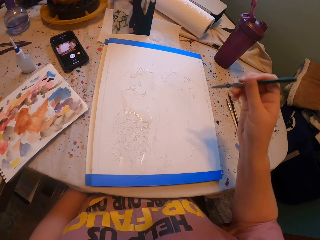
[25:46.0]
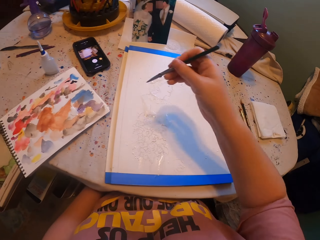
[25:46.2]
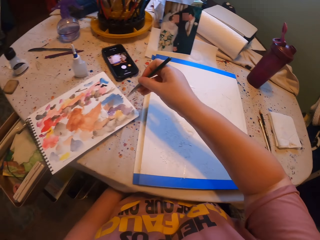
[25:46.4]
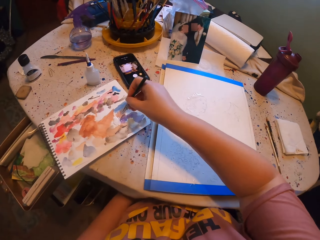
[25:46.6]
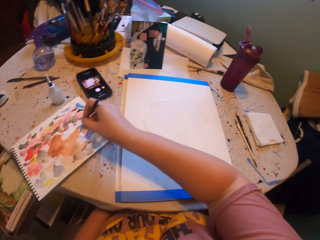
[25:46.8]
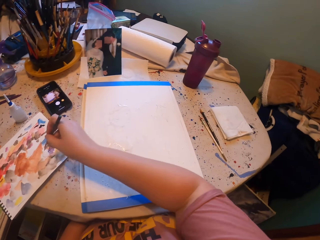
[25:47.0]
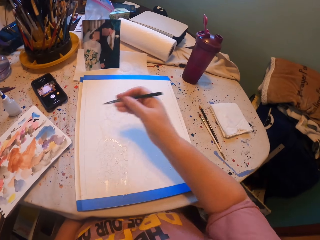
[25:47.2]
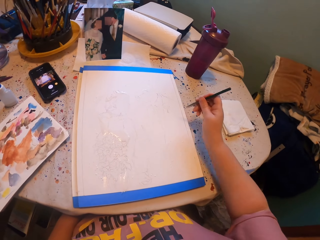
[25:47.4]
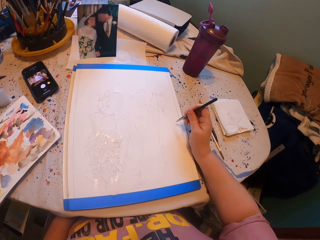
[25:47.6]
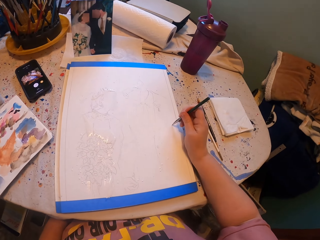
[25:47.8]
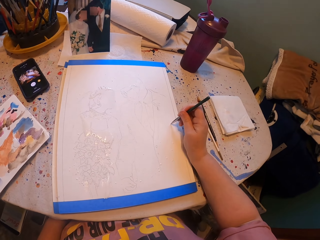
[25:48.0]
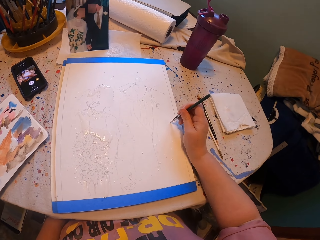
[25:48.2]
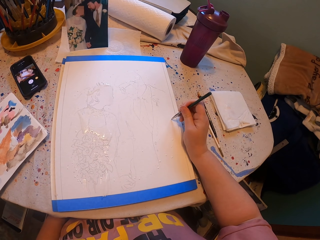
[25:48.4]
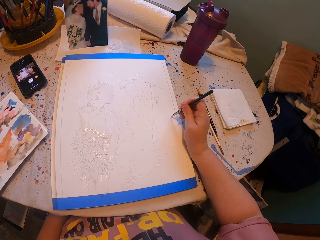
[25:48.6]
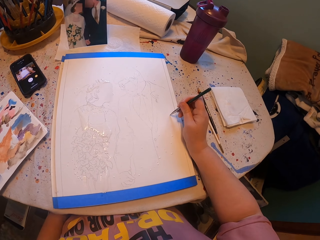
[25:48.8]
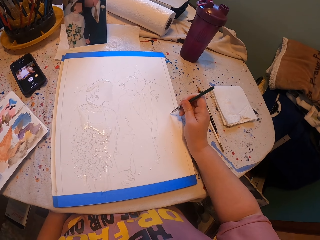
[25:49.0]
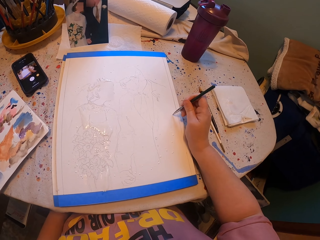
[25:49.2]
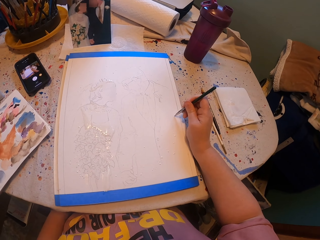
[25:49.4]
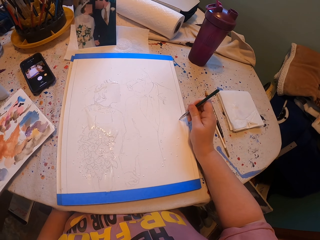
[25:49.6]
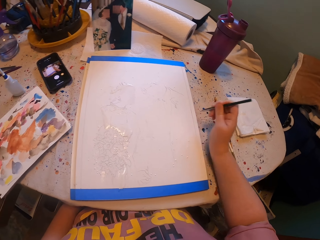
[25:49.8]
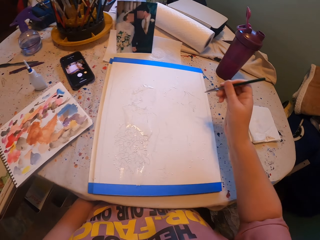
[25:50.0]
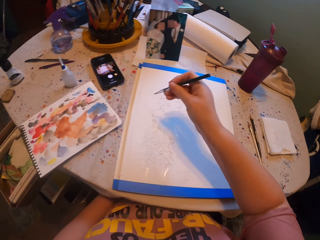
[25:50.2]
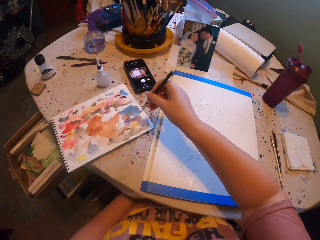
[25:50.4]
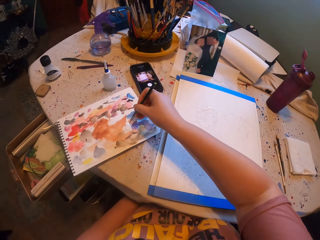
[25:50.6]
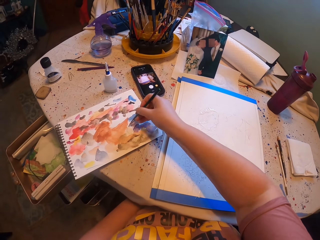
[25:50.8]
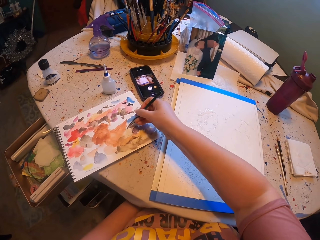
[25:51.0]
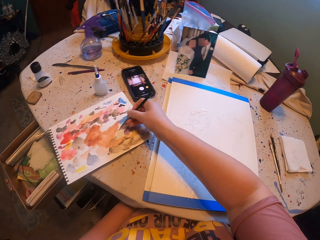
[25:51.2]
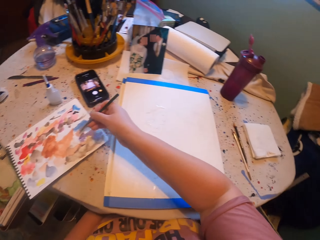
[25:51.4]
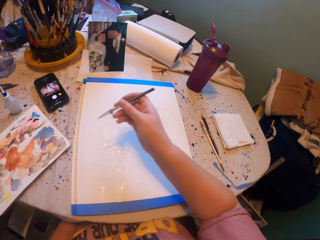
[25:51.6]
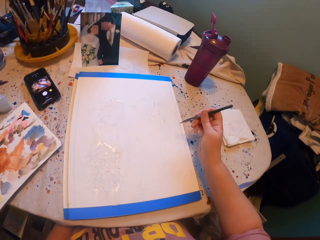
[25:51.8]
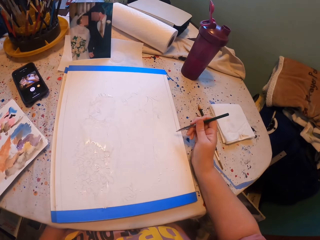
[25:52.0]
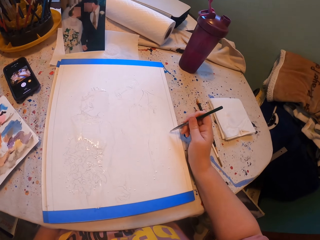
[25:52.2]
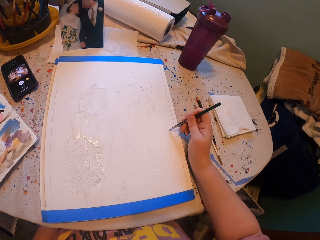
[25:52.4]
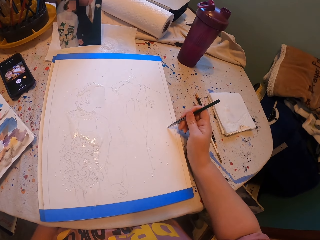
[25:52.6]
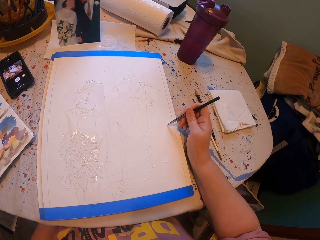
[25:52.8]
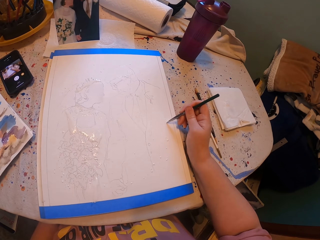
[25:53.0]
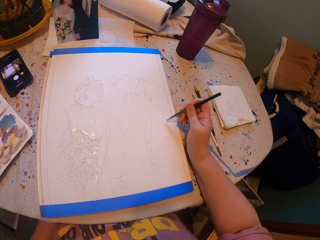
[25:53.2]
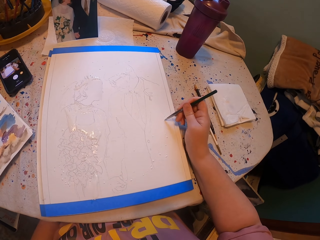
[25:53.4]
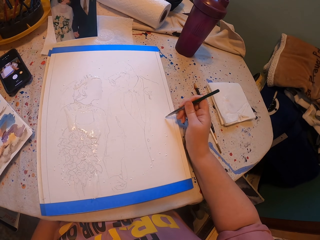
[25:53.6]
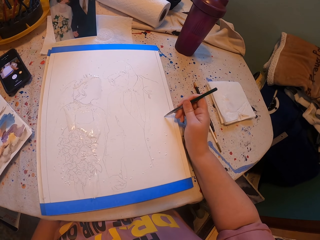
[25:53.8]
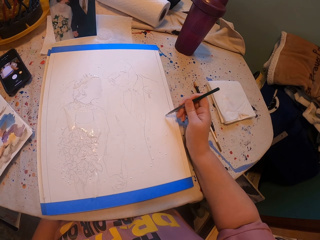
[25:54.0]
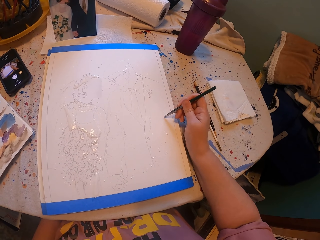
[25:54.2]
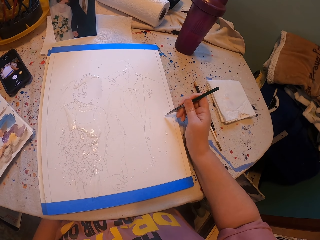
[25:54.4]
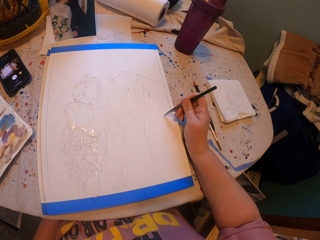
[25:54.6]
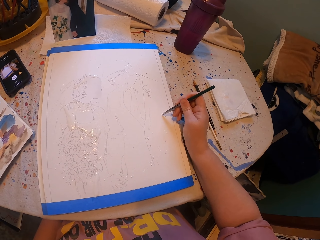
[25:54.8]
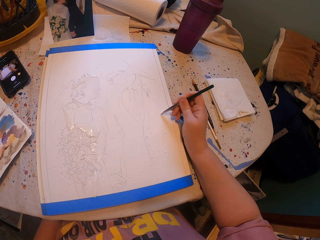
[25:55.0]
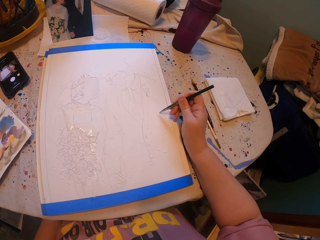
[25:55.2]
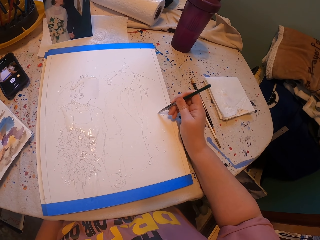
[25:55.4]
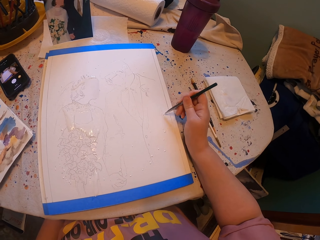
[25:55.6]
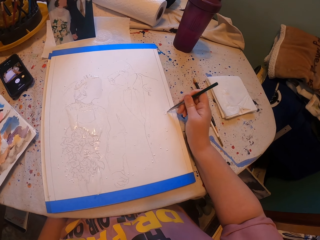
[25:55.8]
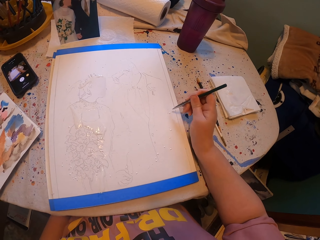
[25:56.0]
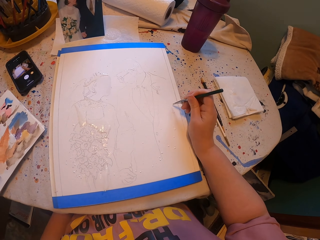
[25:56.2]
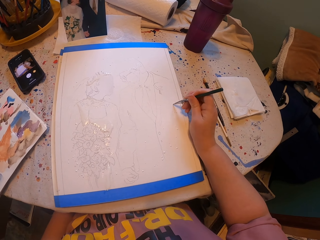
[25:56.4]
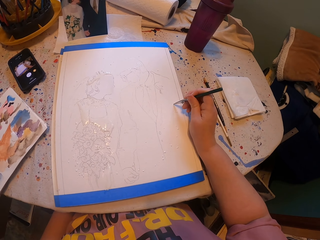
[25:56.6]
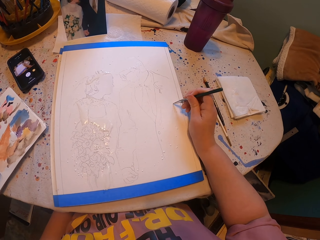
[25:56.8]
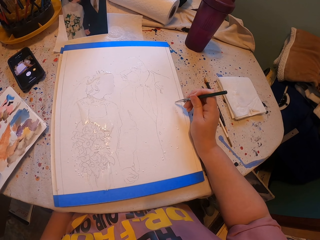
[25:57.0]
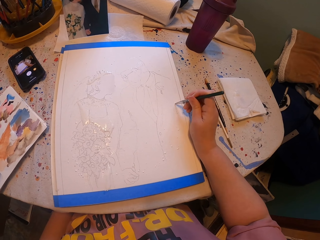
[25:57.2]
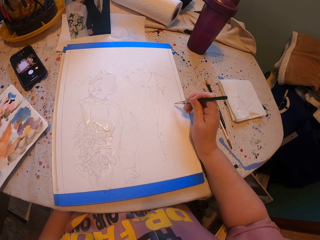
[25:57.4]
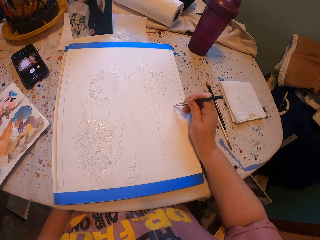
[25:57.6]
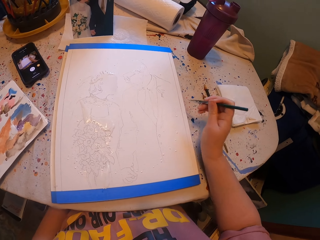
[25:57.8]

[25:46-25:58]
The camera wearer rubs a pen brush on the ink paper. They paint a picture with the pen brush. They rub the pen brush on the ink paper. They paint a picture with the pen brush.

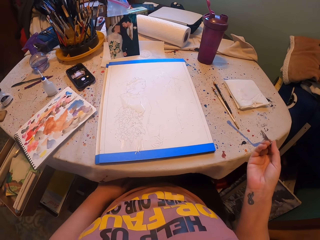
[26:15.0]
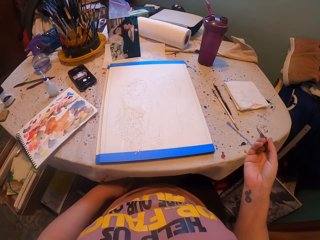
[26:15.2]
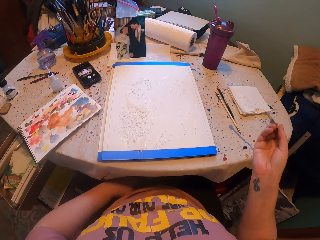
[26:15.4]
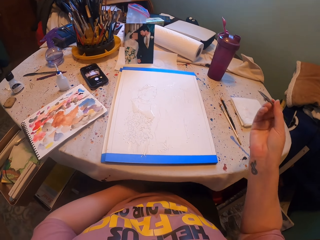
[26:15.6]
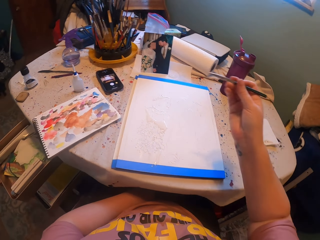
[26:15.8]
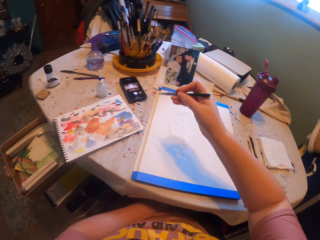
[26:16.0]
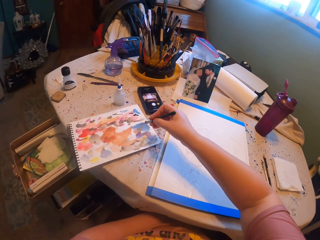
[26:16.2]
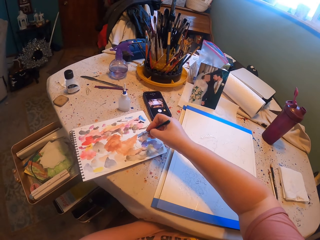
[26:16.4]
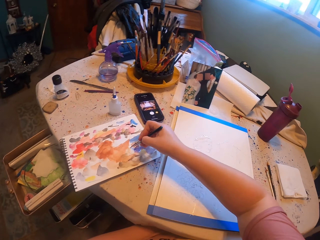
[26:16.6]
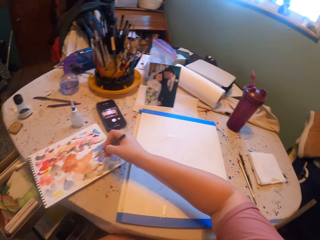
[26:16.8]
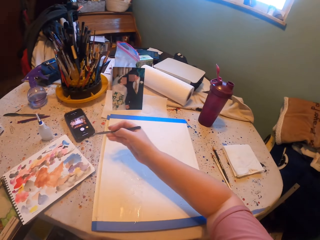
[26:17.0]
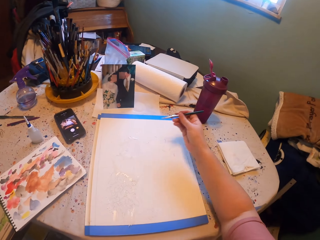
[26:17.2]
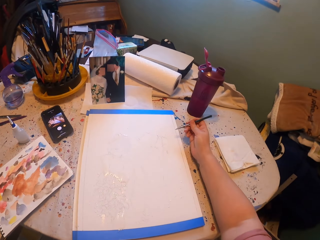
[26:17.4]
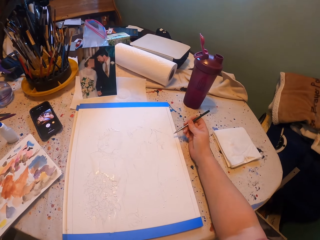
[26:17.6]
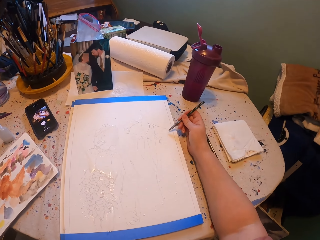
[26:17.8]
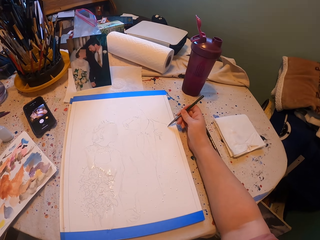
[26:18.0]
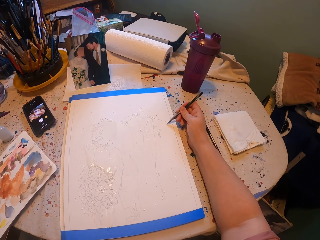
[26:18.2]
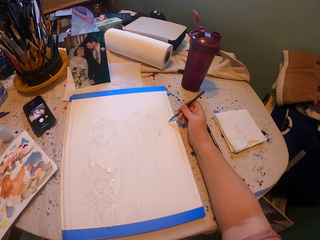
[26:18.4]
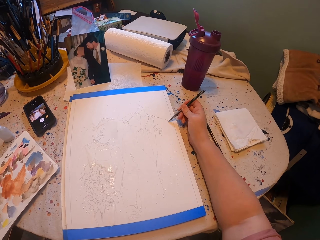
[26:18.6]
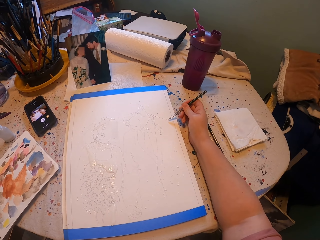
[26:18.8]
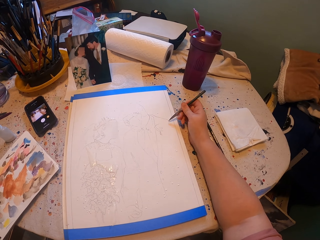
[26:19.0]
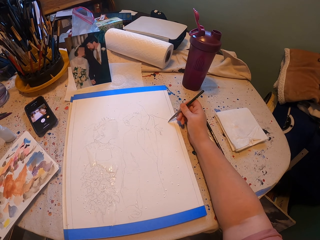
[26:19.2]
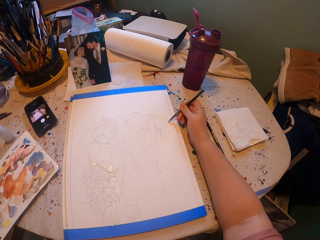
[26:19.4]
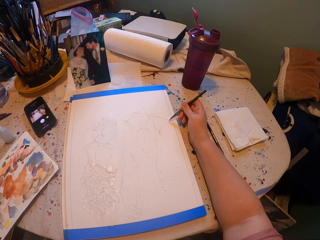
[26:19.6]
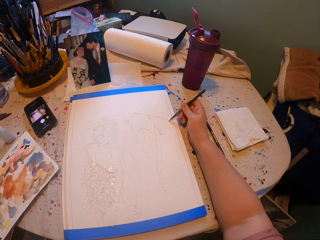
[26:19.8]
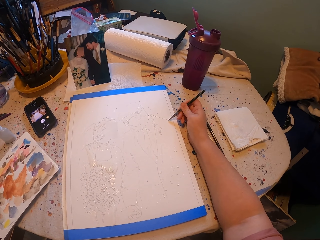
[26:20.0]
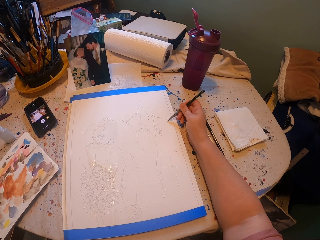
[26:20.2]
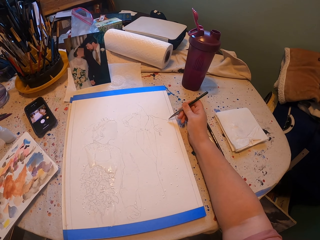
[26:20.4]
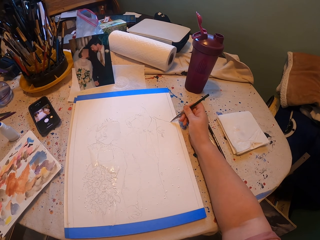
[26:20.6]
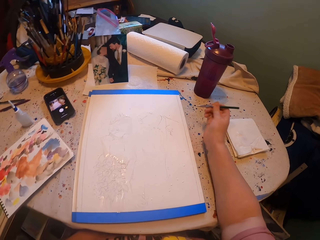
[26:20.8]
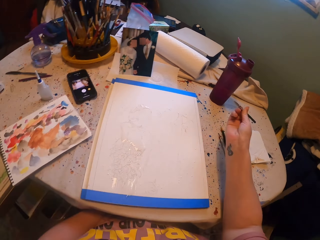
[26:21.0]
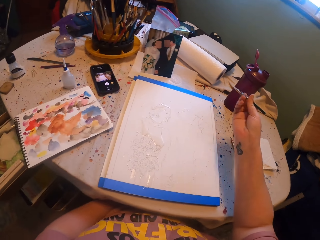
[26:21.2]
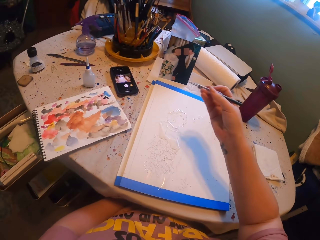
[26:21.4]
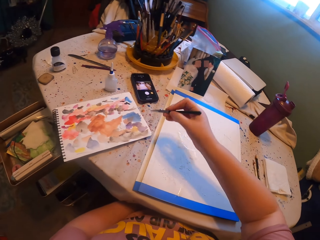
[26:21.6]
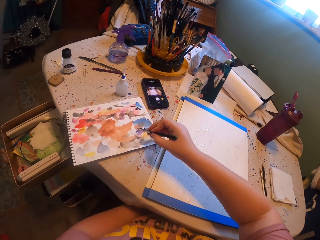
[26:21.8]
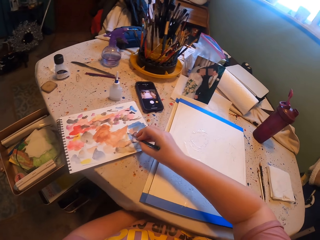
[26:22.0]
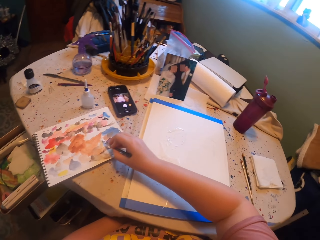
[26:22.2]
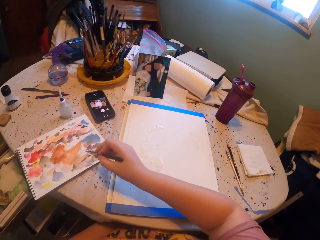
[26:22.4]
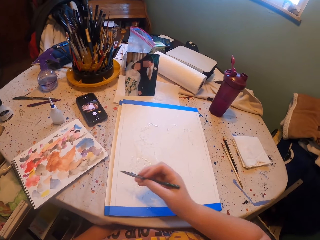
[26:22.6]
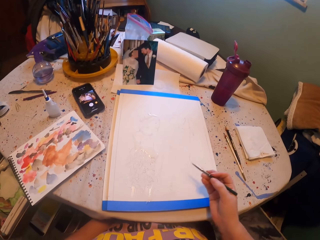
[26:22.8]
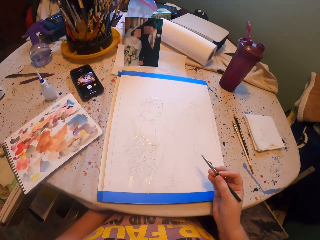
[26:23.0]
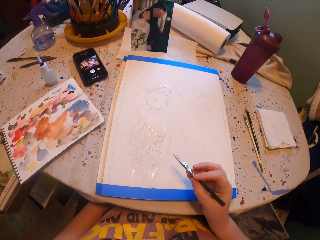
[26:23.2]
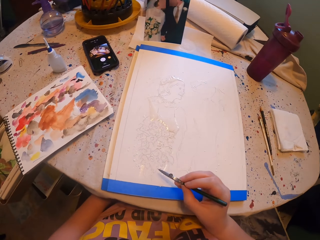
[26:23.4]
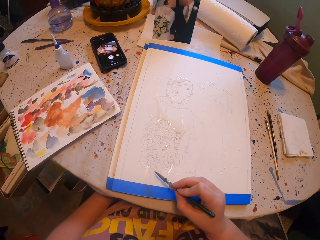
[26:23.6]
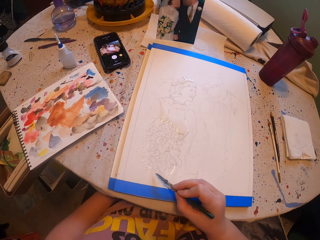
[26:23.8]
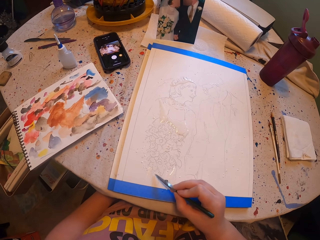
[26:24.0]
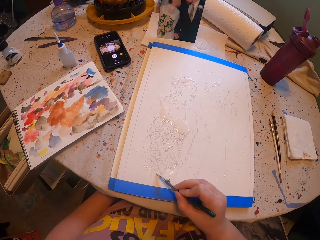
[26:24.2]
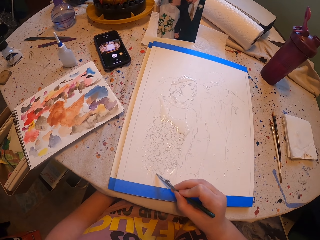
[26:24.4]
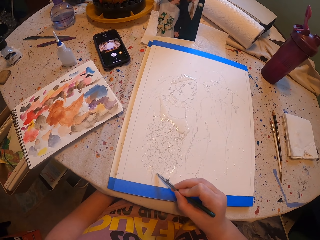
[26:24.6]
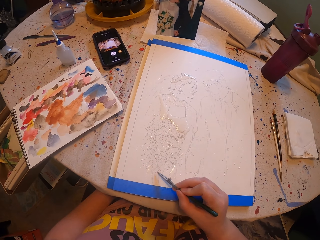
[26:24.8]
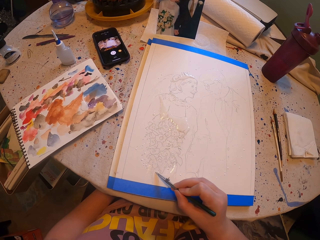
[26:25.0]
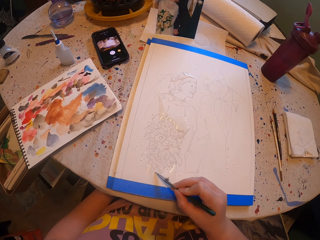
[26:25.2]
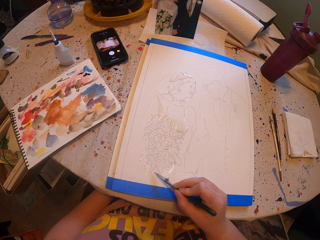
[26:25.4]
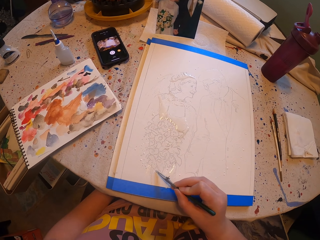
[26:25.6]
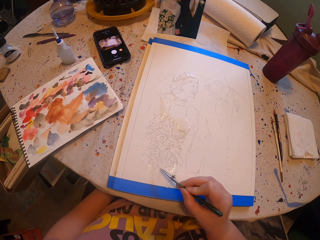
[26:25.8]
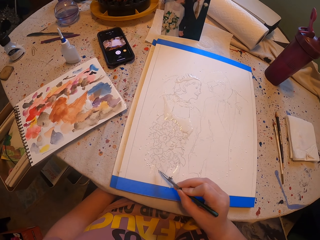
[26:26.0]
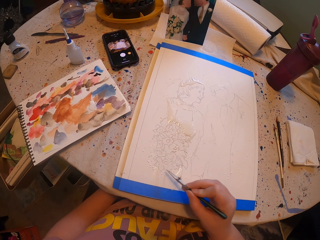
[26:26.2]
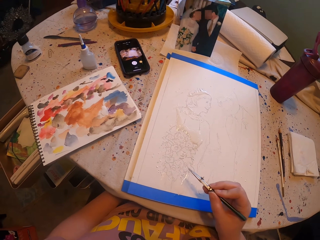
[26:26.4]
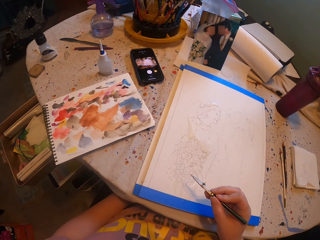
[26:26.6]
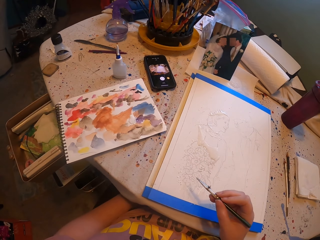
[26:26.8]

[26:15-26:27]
The camera wearer rubs a pen brush on the ink paper. They paint a picture with the pen brush. They rub the pen brush on the ink paper. They paint a picture with the pen brush.
